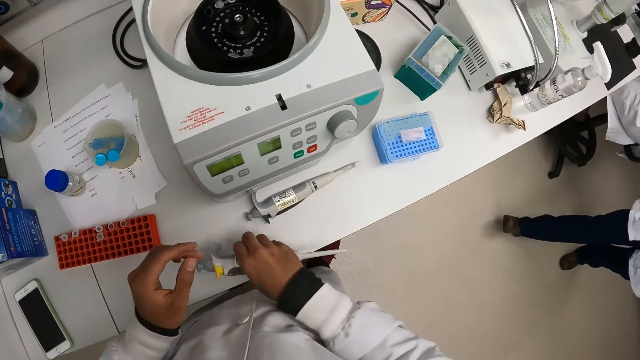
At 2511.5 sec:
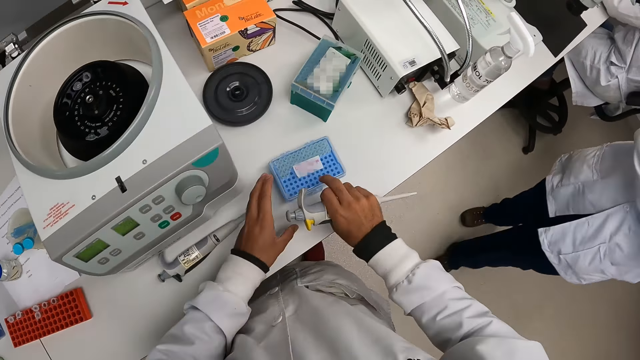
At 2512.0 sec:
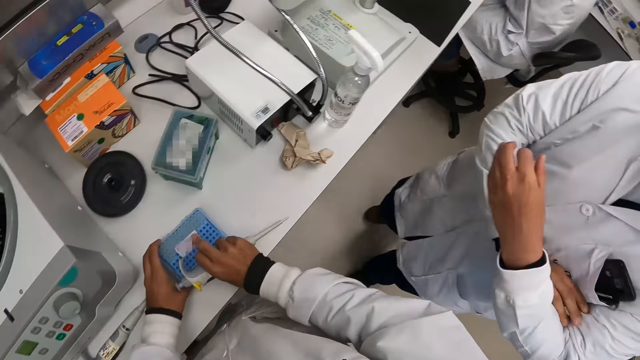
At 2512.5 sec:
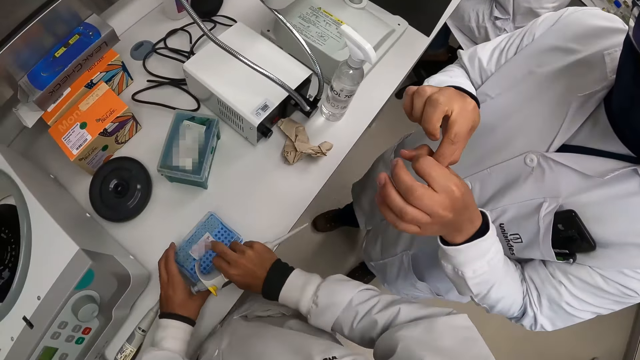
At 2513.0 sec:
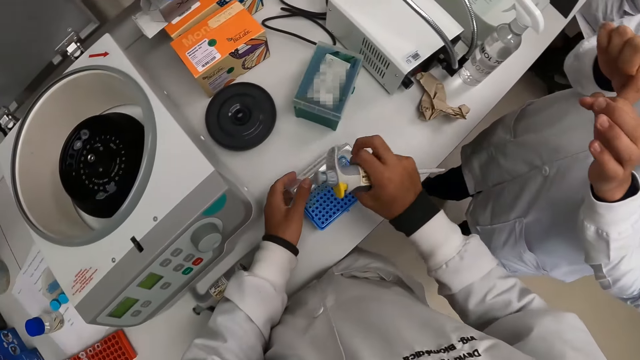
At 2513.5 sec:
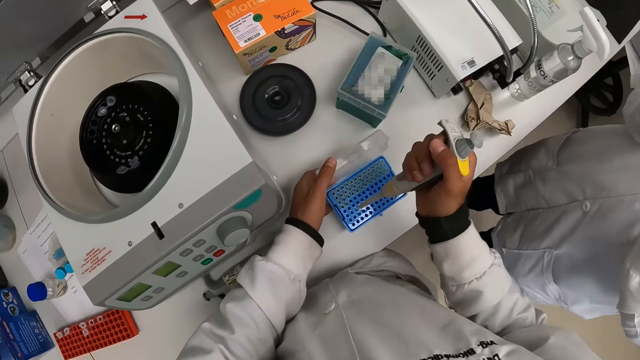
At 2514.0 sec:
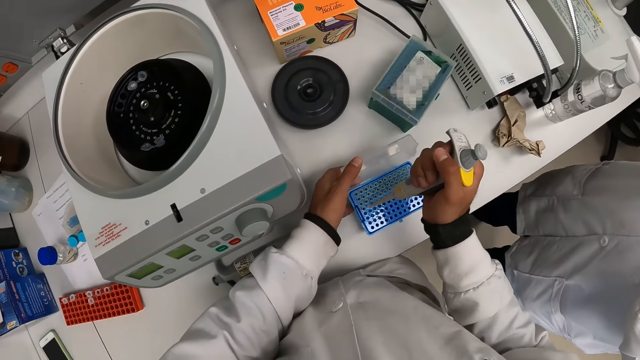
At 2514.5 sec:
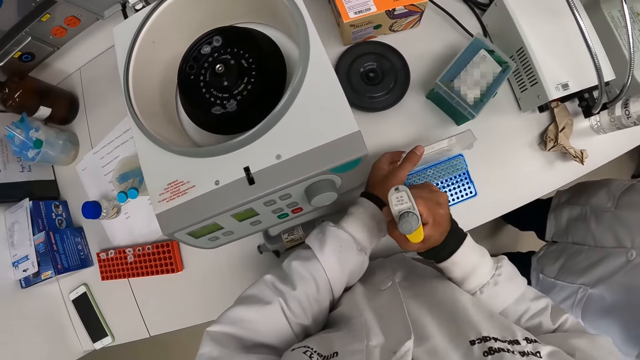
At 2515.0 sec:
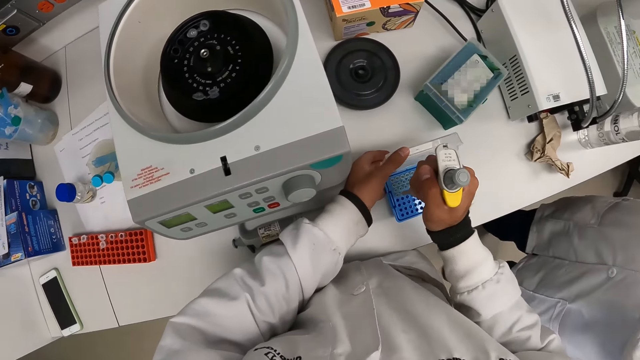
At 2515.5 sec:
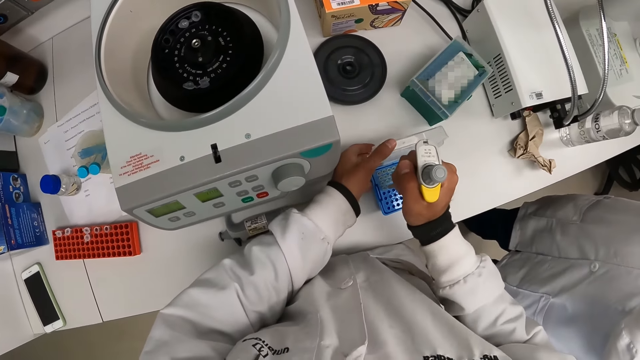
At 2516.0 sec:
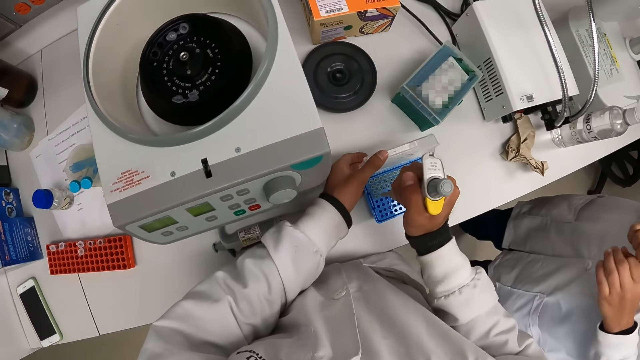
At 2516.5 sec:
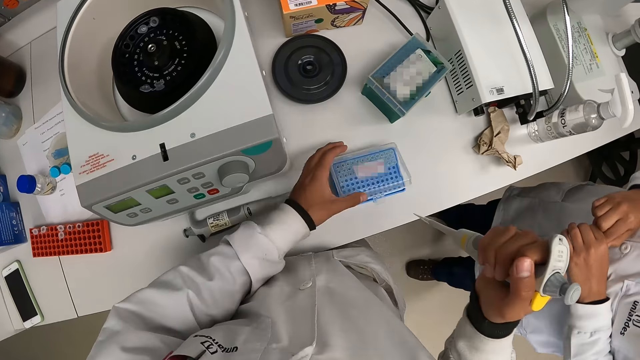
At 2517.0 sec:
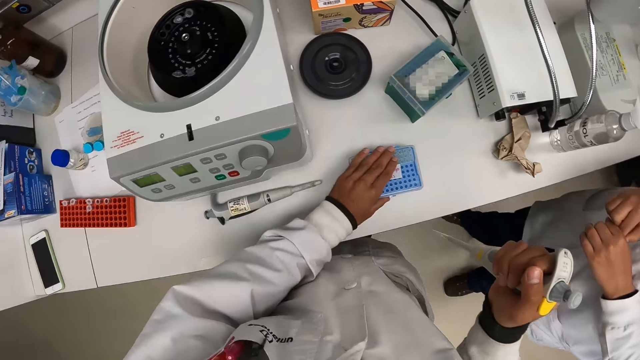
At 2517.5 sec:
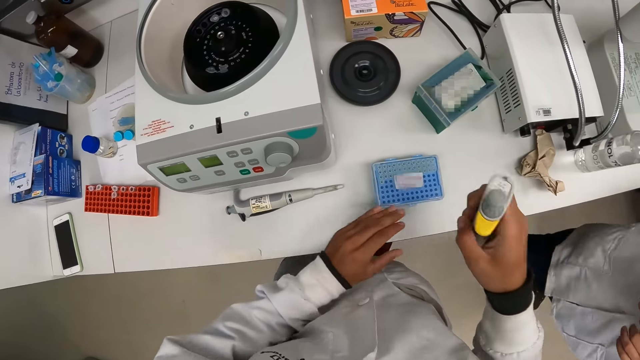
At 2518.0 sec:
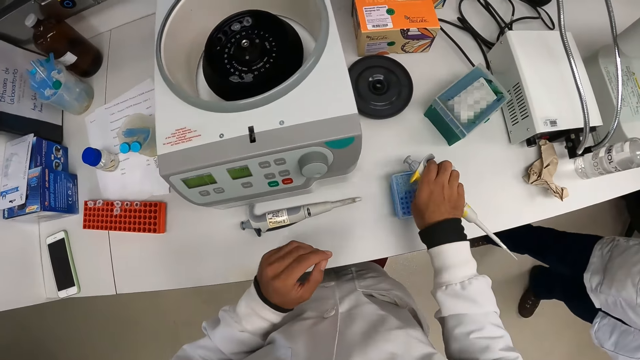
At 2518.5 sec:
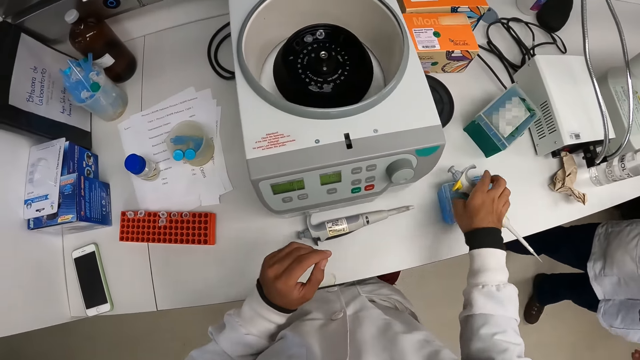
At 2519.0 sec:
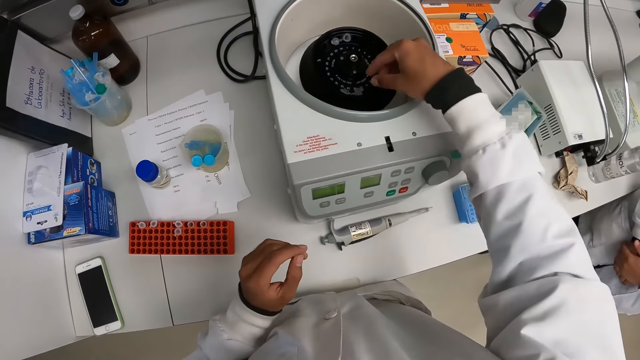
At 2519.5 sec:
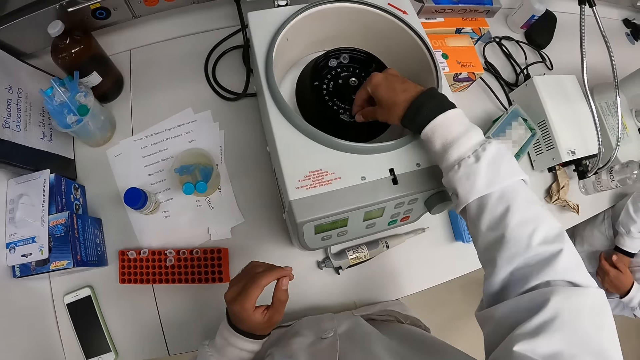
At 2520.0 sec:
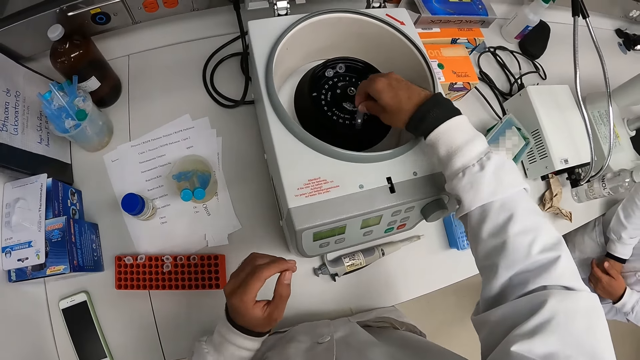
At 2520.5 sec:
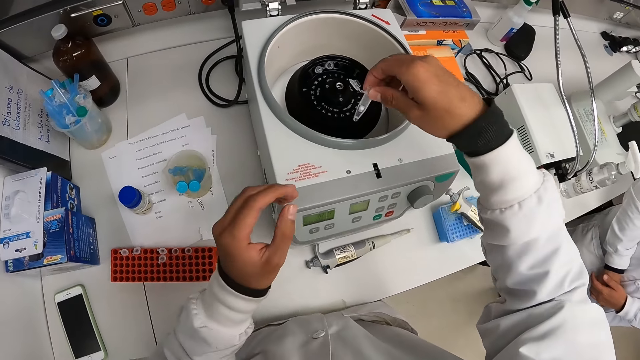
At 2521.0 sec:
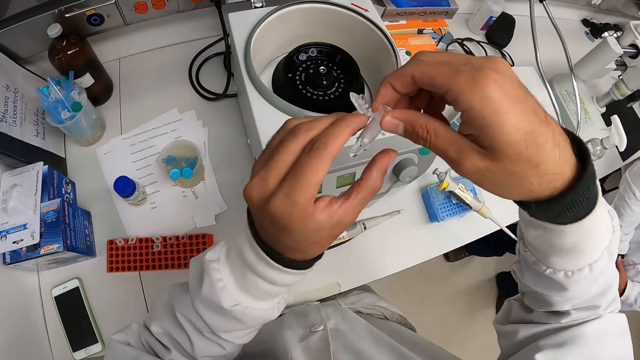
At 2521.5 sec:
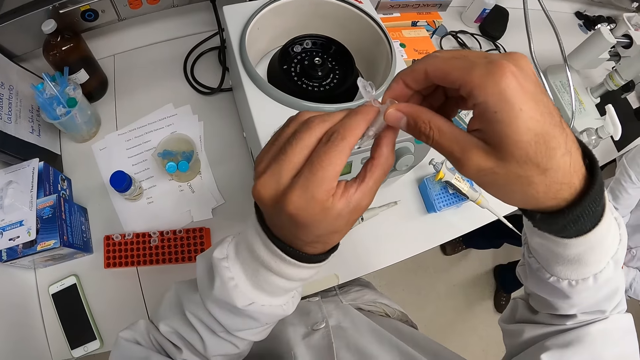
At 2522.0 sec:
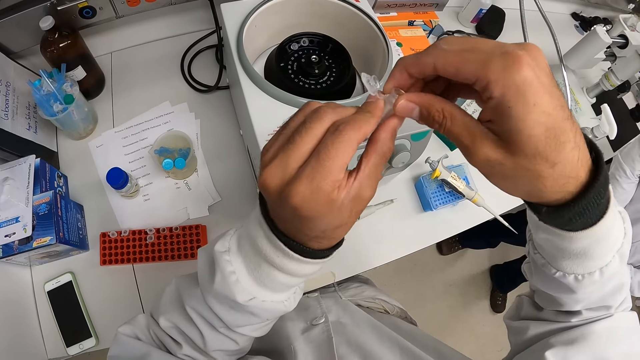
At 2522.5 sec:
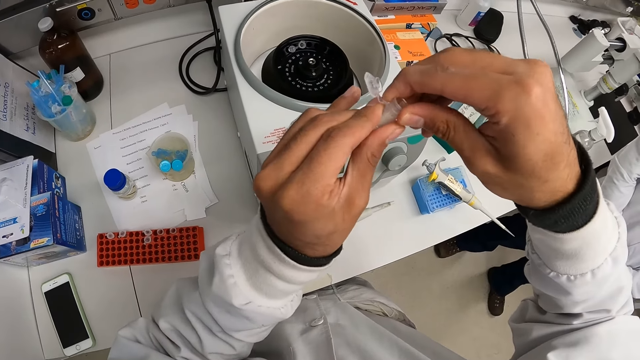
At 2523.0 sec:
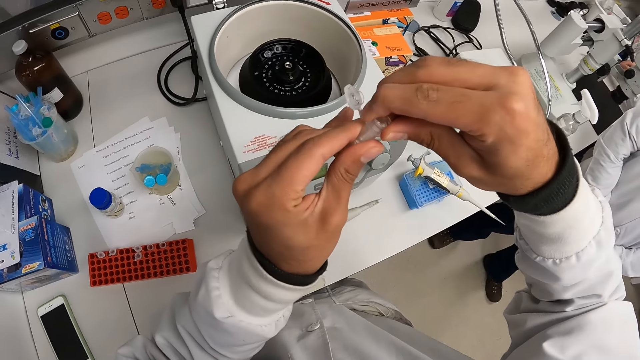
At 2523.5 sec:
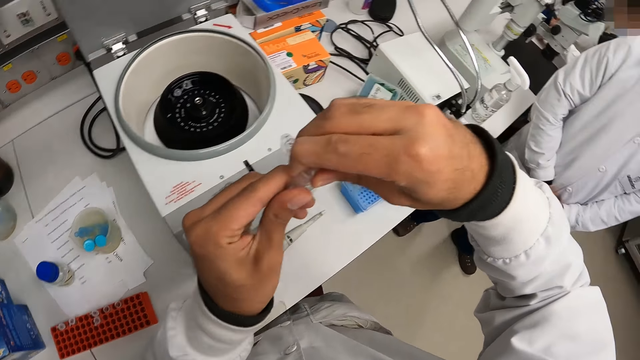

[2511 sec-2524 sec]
The camera wearer picks the pipette from the table with his right hand. He holds the tube holder on the table with his left hand. A person walks around. The person interacts with the camera wearer. The camera wearer opens the tube holder on the table with his right hand. The person moves hands. The camera wearer puts the pipette in his right hand into the tube holder on the table. He removes the pipette from the tube holder on the table with his right hand. He closes the tube holder on the table with his left hand. He drops the pipette on the tube holder with his right hand. He removes a tube from the centrifuge on the table with his right hand. He holds the tube with both hands. He removes a spin column from the tube in his left hand with his right hand.

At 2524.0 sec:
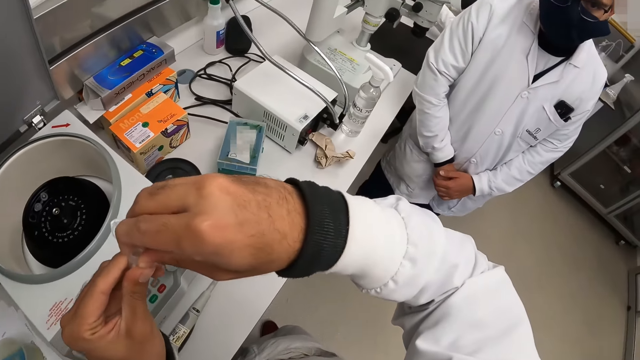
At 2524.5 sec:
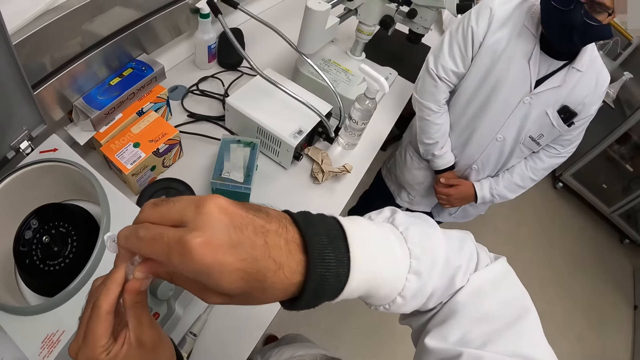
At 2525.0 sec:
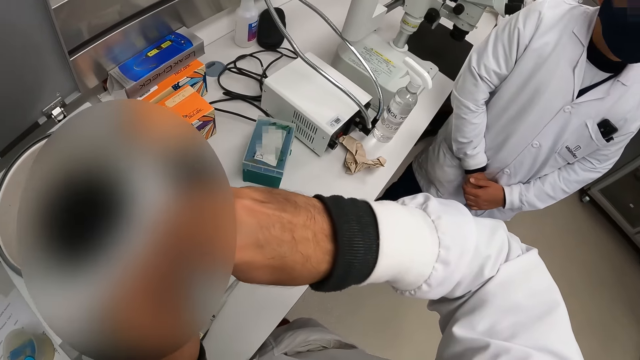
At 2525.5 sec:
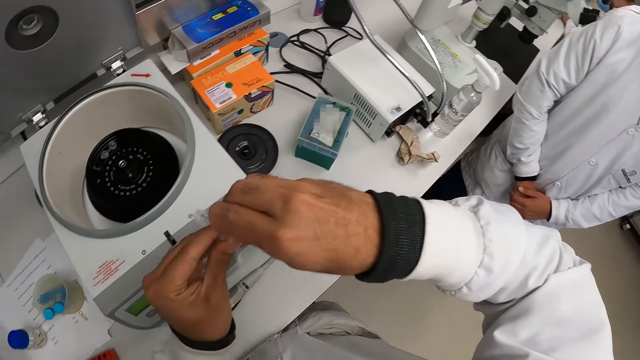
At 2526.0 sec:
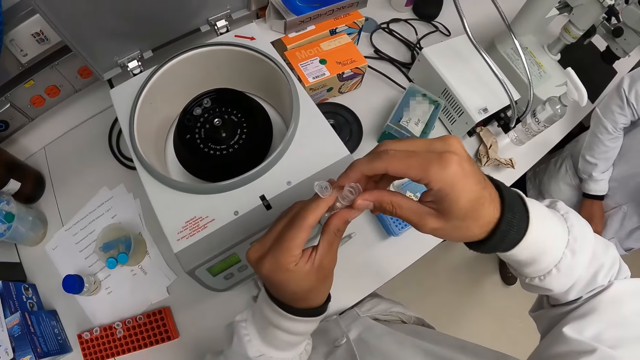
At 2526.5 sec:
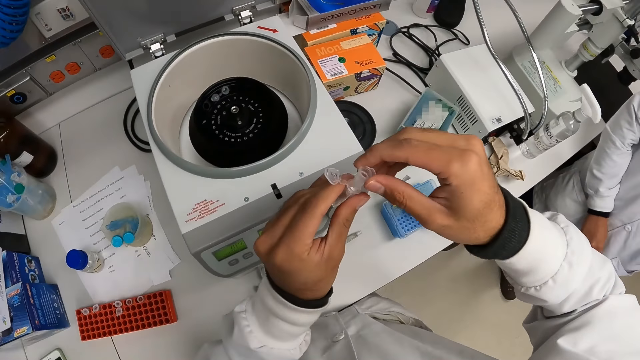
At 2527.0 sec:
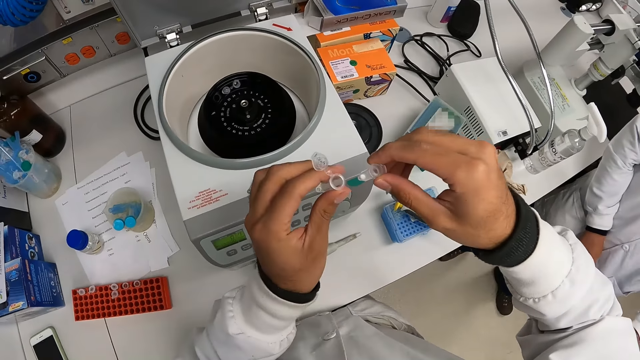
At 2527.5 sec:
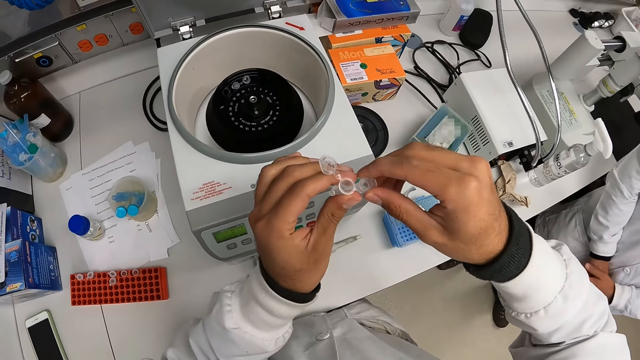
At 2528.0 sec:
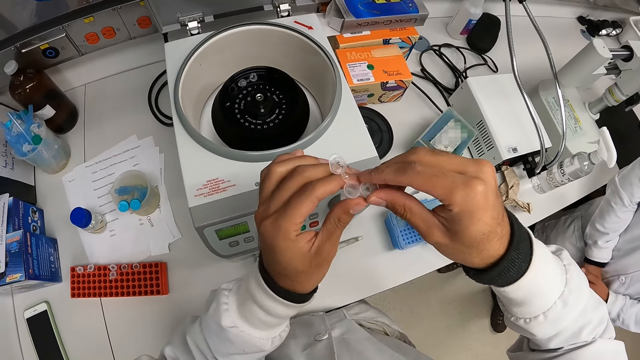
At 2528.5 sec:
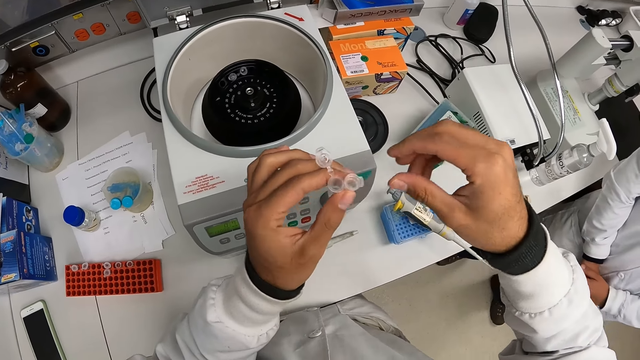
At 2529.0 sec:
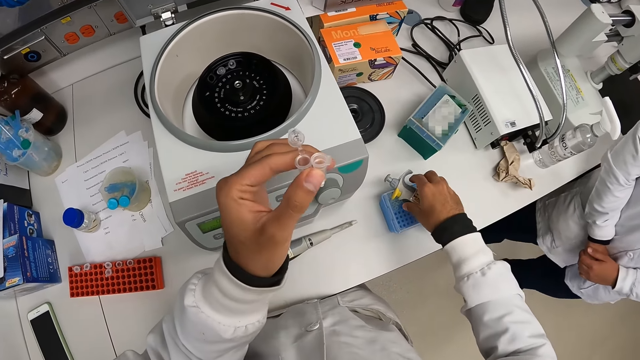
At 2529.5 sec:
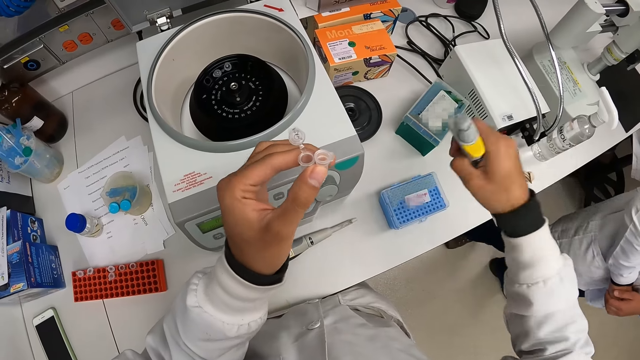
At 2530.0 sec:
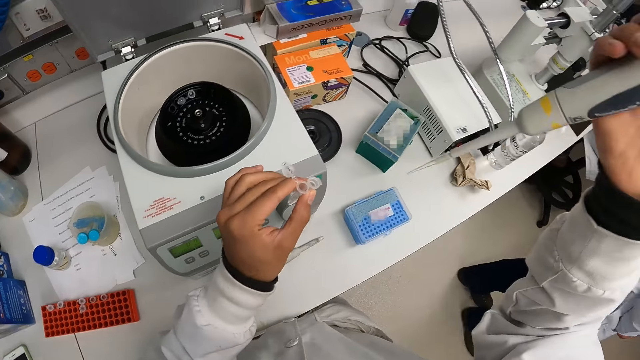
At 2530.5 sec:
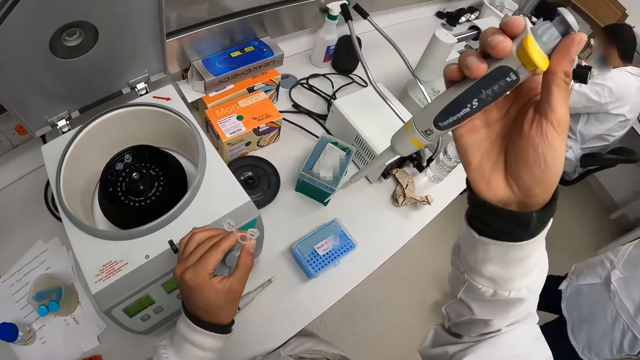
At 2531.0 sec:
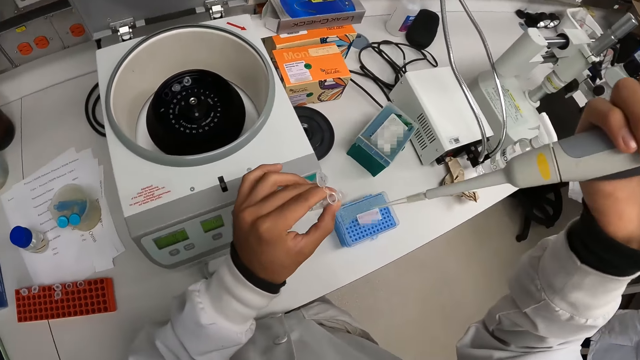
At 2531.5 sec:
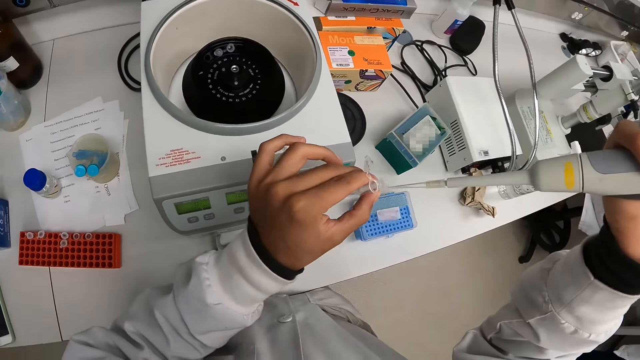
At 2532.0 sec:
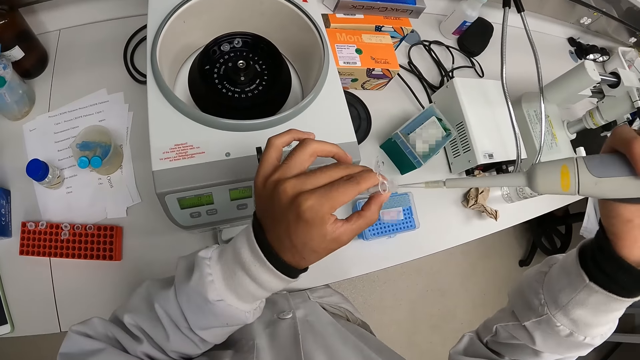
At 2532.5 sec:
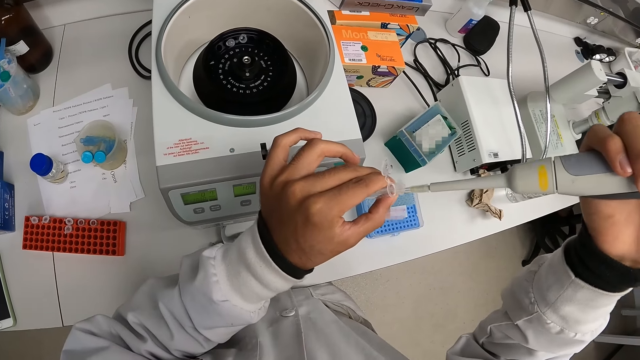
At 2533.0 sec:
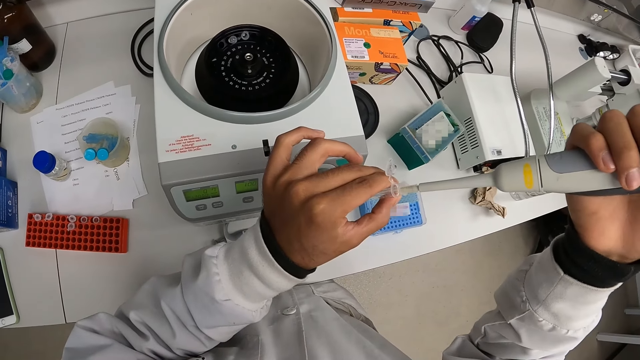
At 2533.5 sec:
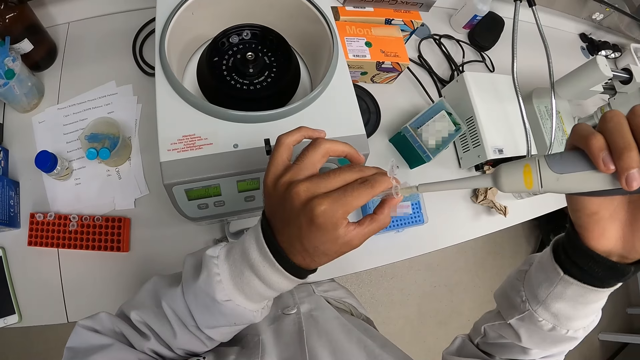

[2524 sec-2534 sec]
The camera wearer looks around. He pulls a test tube. He passes the spin column from his right hand to his left hand. He holds the test tubes. He picks the pipette from the tube holder on the table with his right hand. A person walks around. The camera wearer puts the pipette in his right hand into the tube in his left hand.
